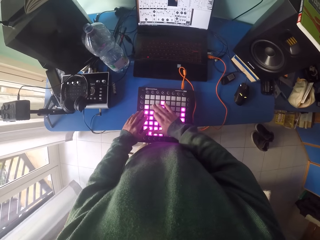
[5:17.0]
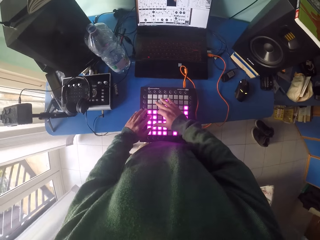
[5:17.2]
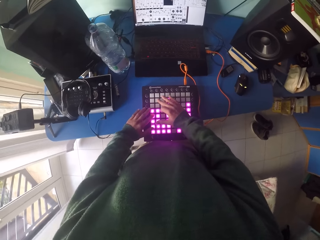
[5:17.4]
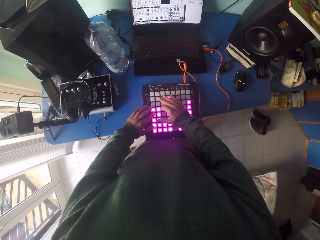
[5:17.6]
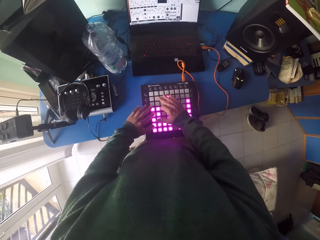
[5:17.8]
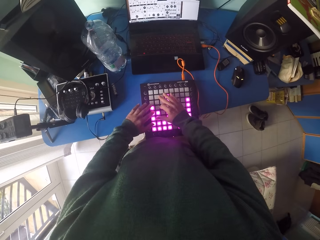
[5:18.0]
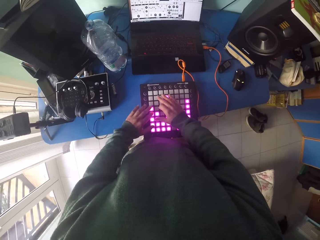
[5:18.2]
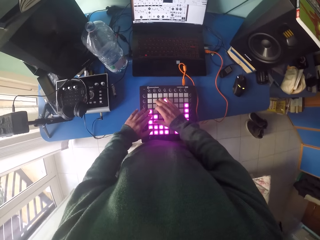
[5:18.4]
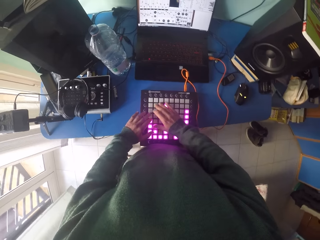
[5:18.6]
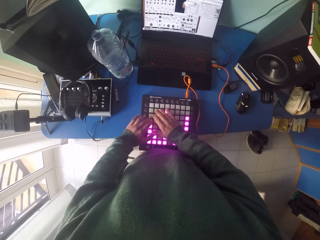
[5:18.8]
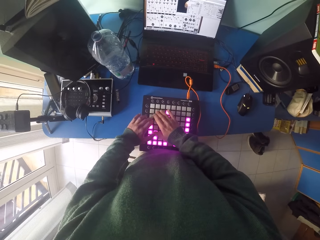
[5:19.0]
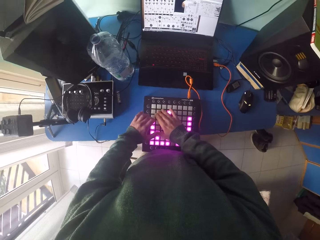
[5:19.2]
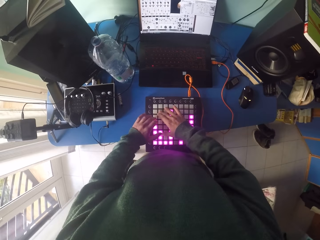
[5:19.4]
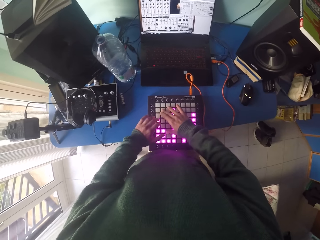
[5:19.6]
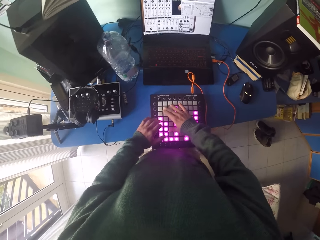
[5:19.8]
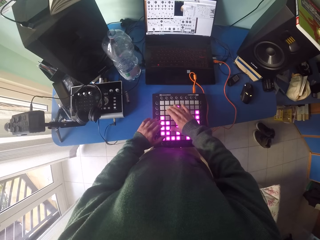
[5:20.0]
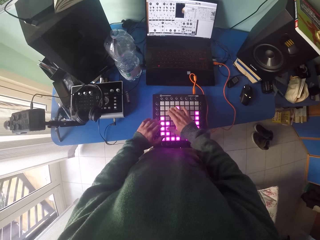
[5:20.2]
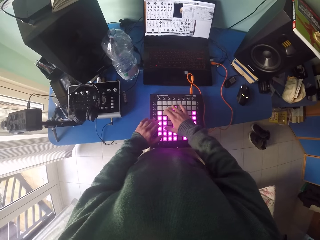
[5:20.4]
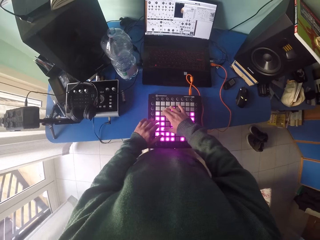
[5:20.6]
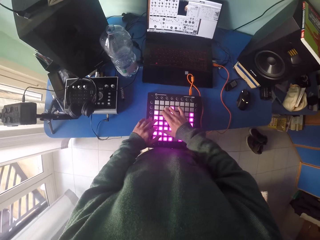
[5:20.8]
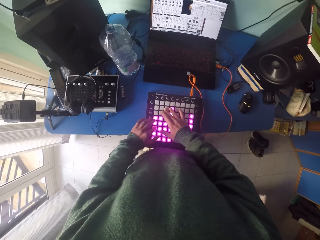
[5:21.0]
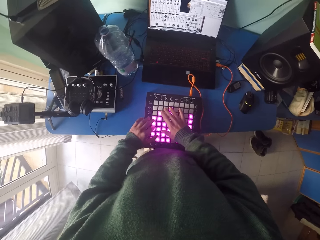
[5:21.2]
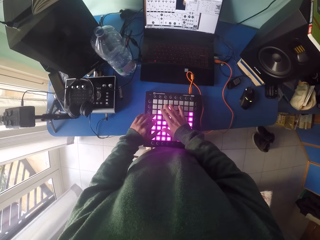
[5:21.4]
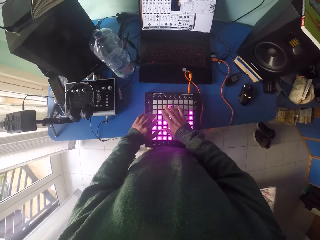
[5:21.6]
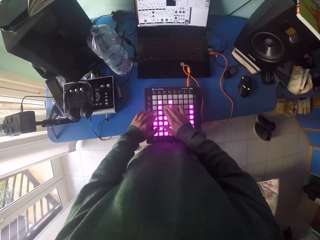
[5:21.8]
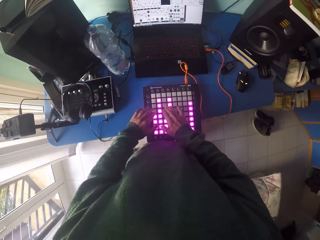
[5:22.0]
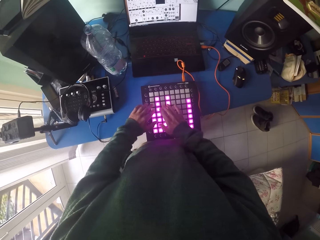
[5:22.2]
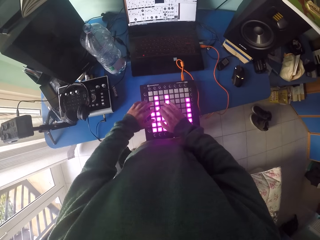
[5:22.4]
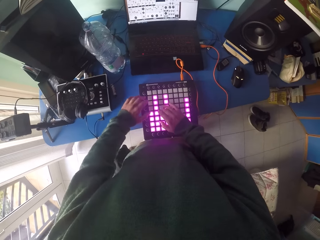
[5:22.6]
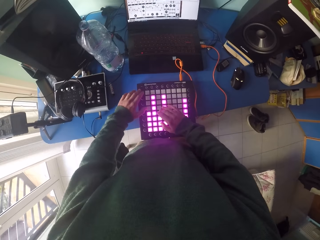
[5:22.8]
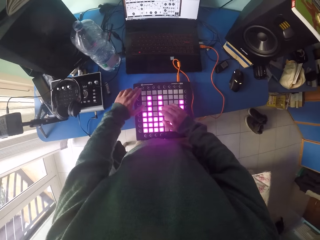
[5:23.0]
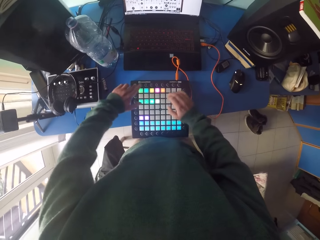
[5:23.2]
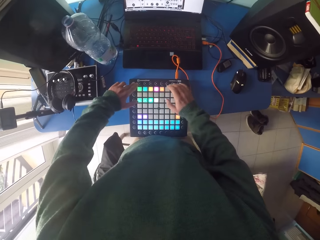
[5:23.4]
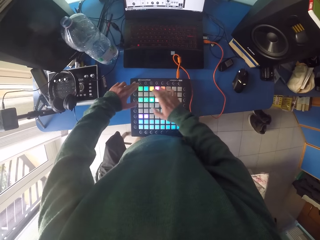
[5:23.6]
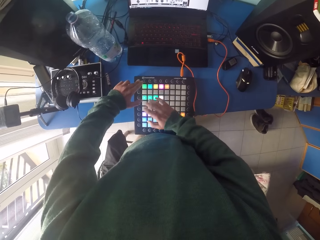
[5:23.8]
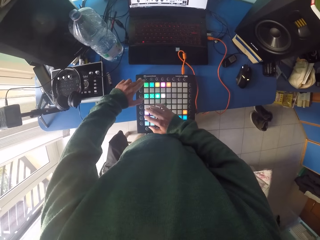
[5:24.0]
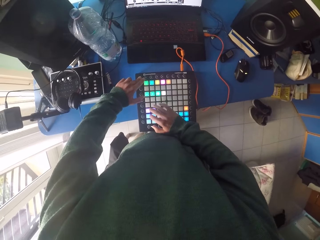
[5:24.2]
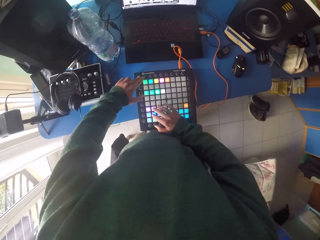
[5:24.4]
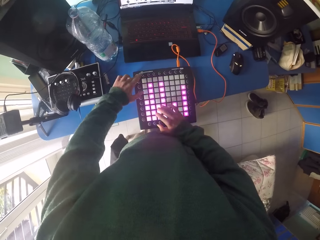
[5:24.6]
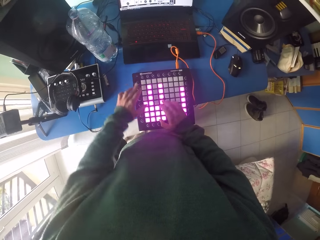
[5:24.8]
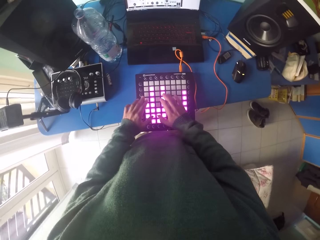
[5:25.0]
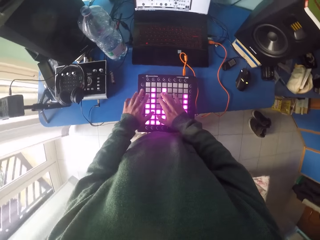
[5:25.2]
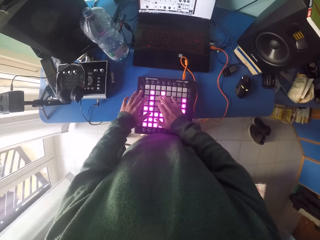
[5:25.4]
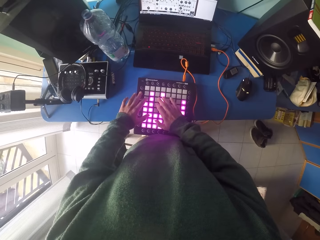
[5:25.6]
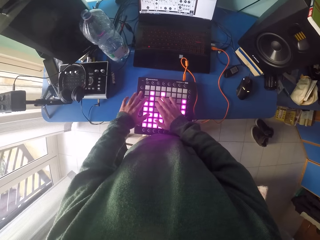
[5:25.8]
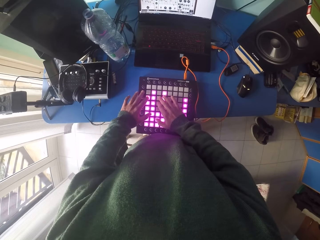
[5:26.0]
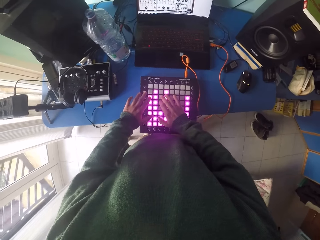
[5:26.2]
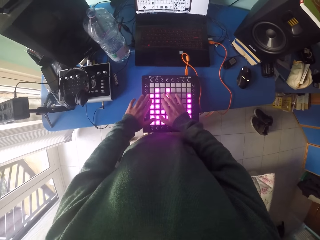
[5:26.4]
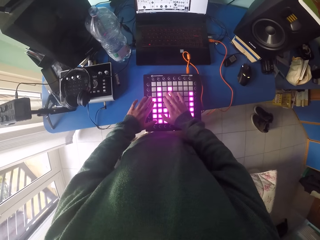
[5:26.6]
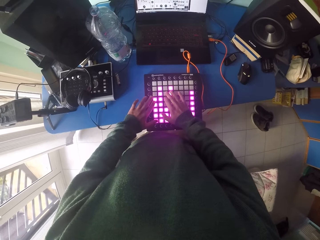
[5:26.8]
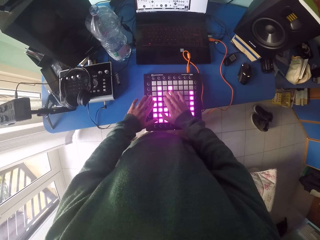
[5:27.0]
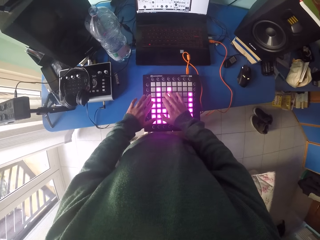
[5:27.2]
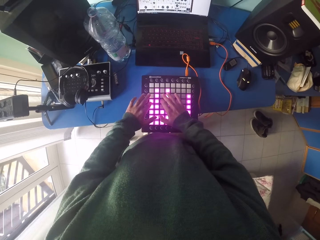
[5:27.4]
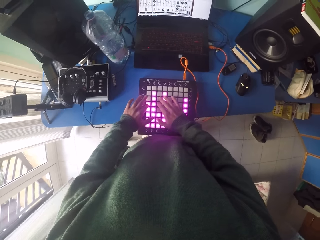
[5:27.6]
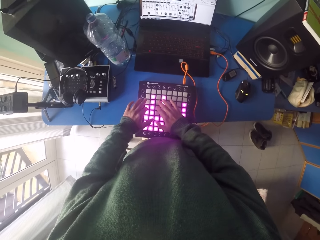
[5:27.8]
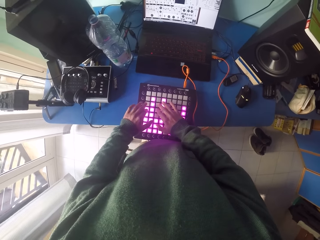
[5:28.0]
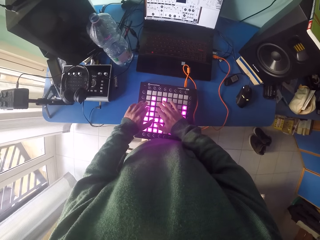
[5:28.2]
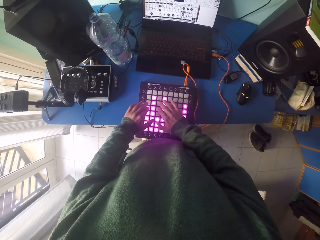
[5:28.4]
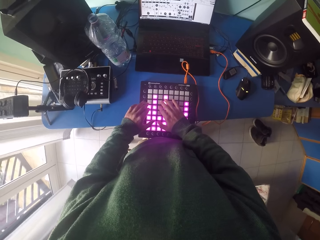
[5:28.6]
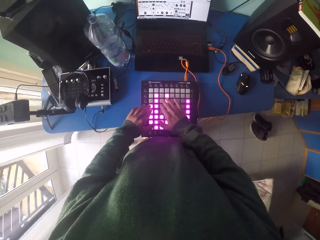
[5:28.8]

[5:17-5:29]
The camera wearer fidgets.
